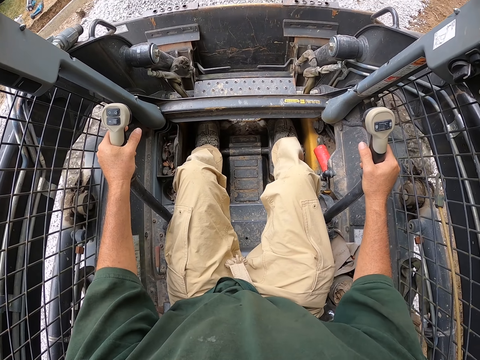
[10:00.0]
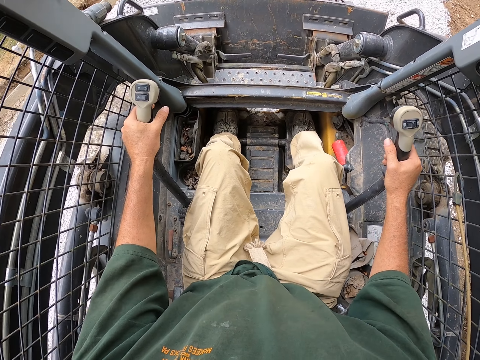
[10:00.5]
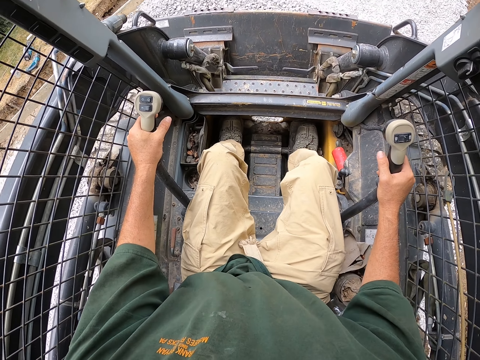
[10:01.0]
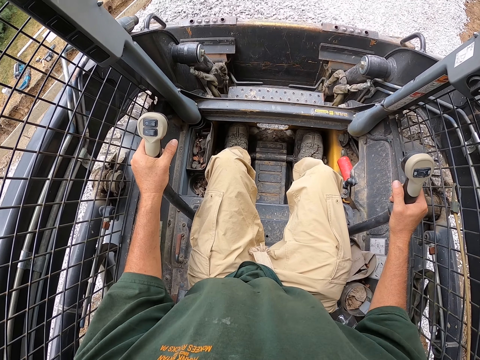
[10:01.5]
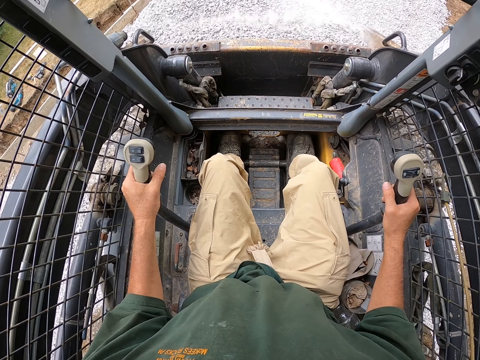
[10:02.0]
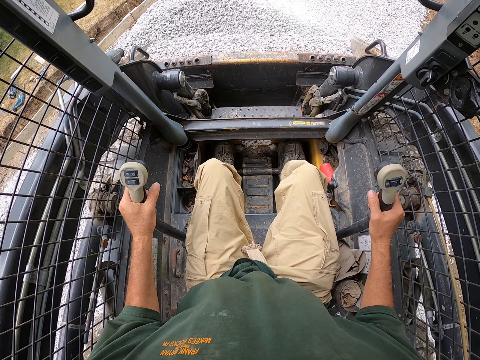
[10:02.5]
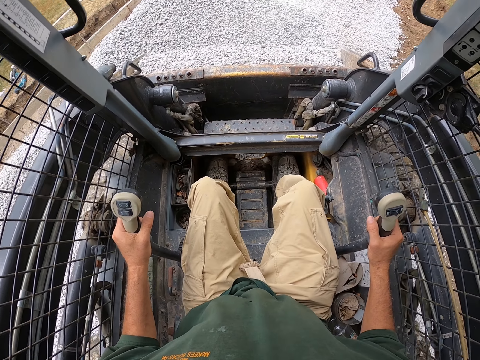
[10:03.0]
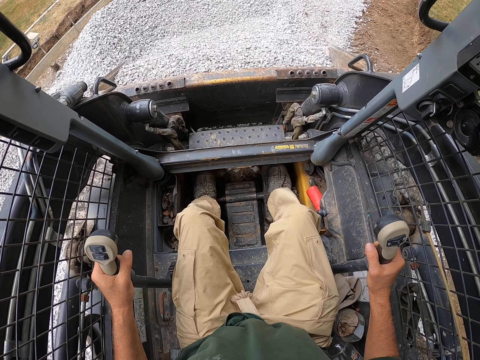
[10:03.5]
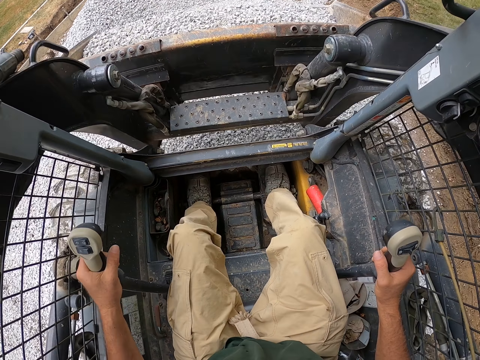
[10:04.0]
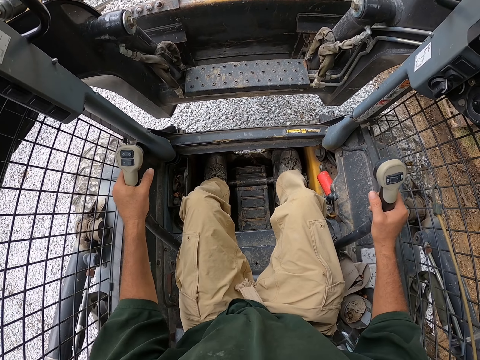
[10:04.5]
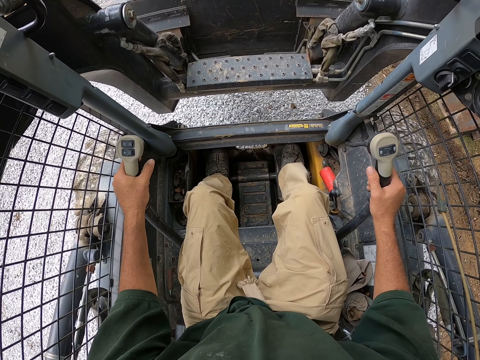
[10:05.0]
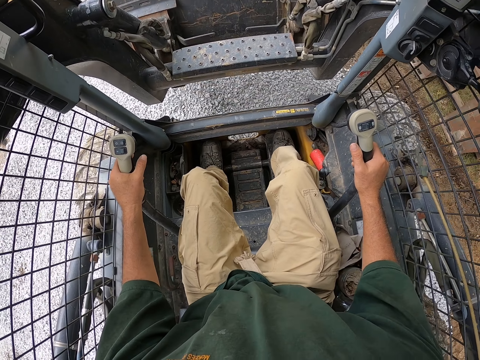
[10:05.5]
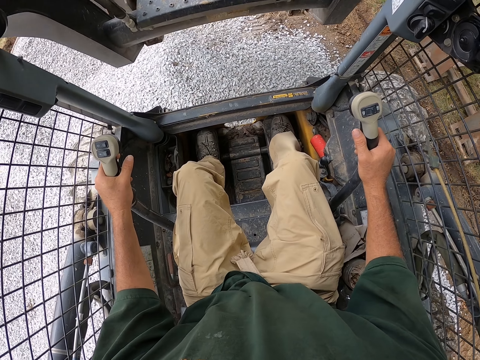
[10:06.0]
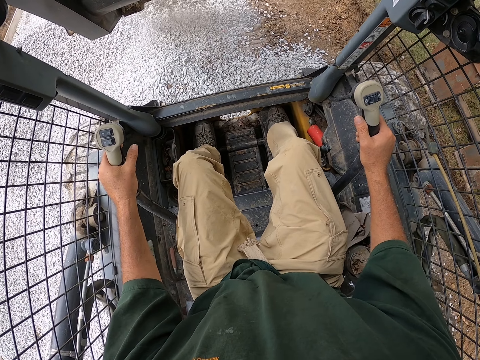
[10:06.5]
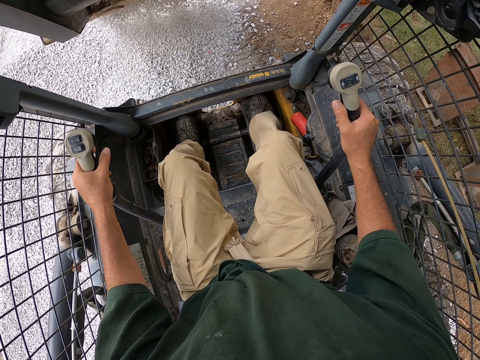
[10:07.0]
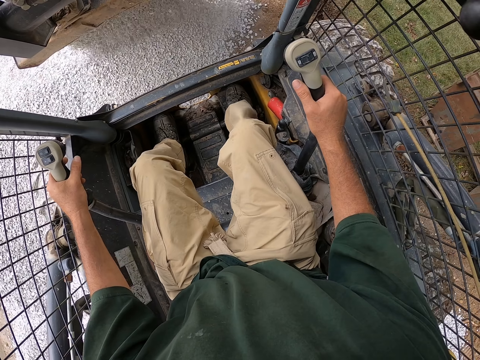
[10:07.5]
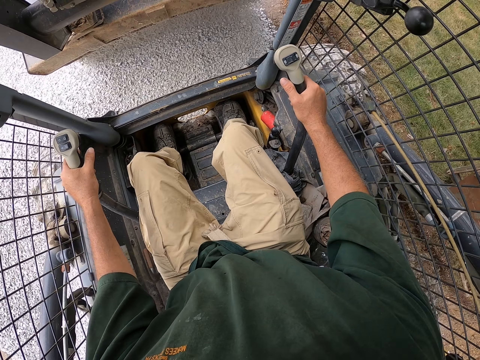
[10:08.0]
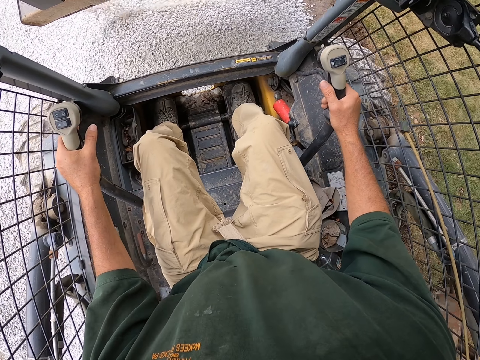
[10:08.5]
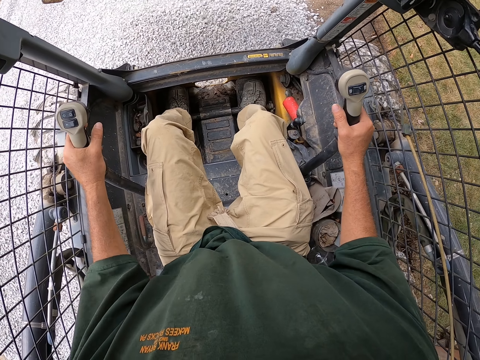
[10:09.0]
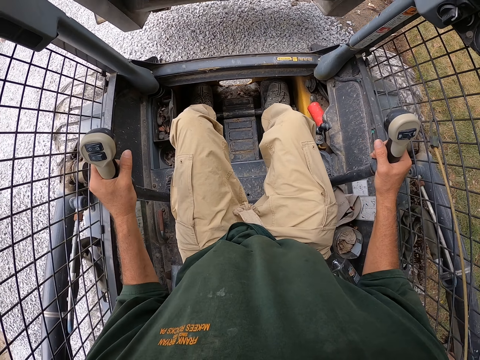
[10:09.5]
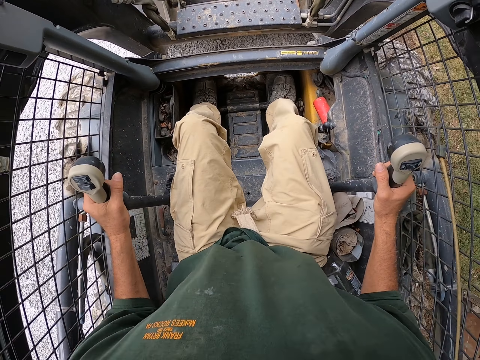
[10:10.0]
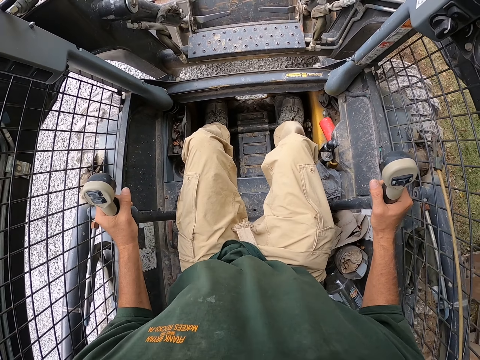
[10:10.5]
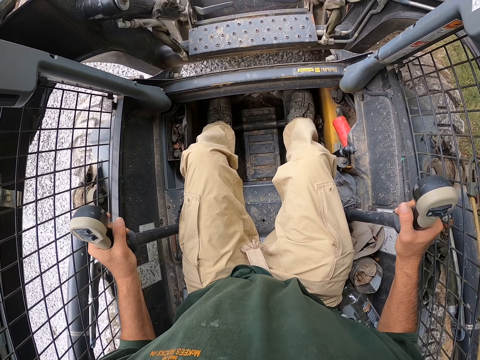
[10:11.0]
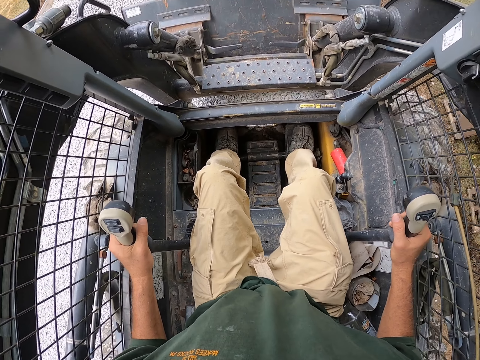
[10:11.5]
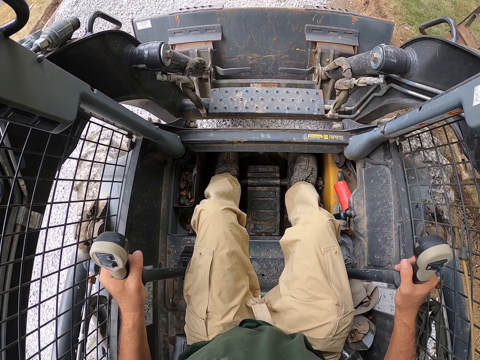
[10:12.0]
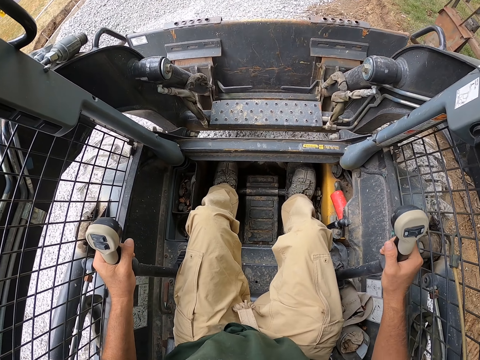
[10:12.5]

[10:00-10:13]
The camera wearer picks stones. They reverse the backhoe. They lift the loader. They pour the stones. They spread the stones.

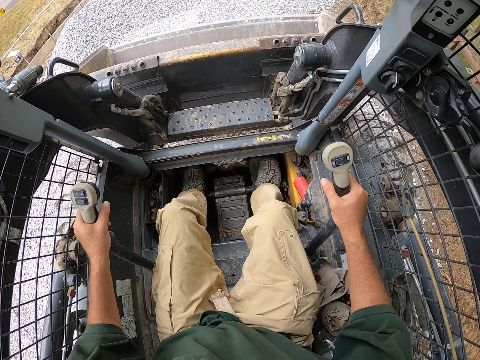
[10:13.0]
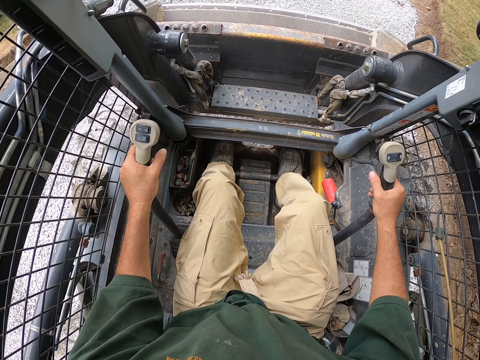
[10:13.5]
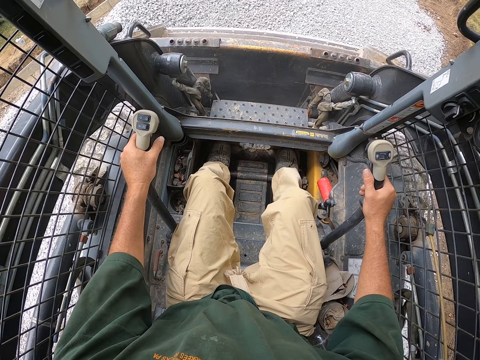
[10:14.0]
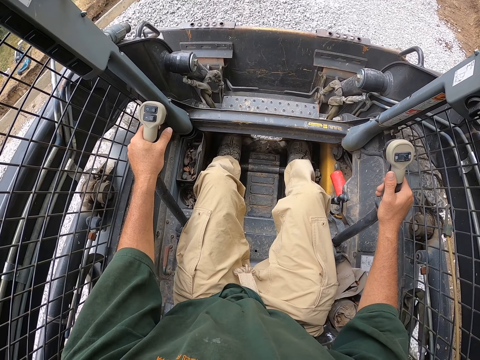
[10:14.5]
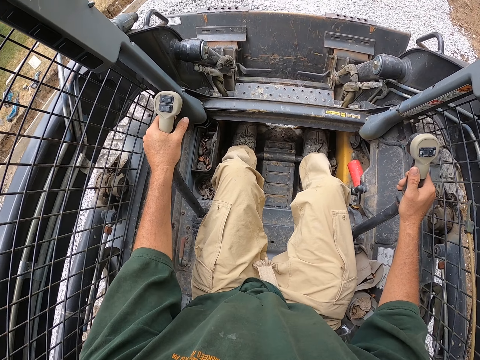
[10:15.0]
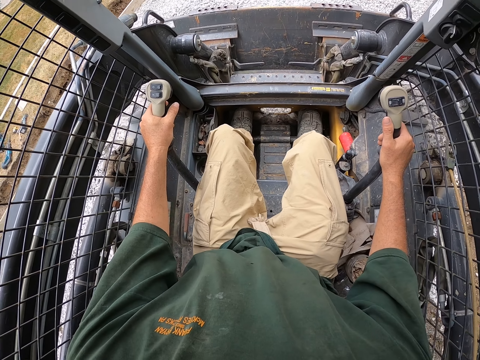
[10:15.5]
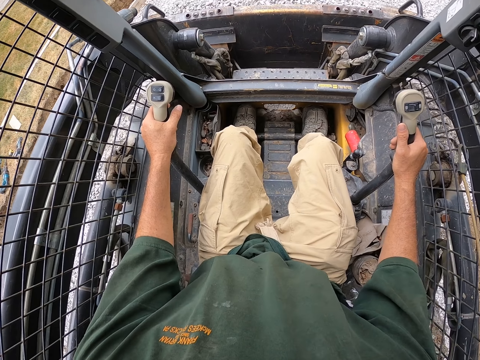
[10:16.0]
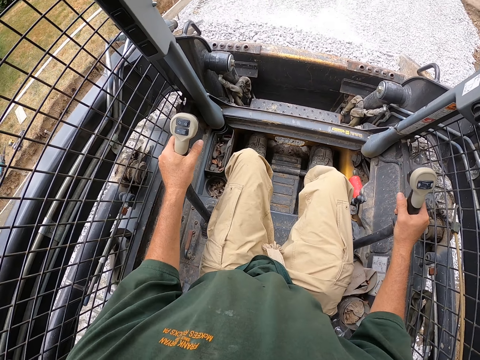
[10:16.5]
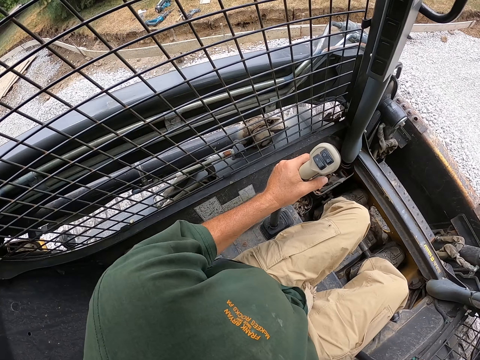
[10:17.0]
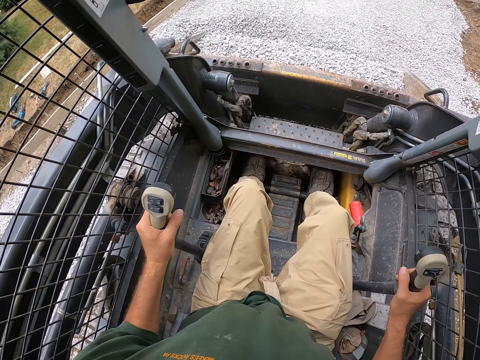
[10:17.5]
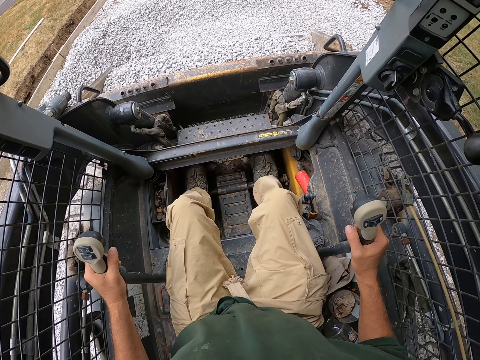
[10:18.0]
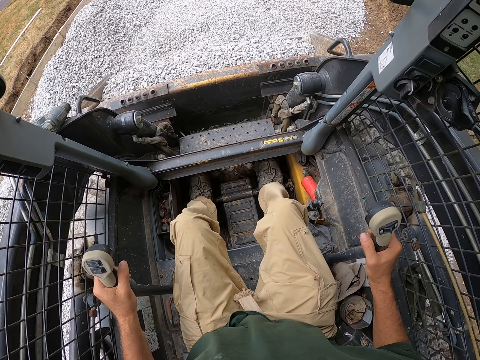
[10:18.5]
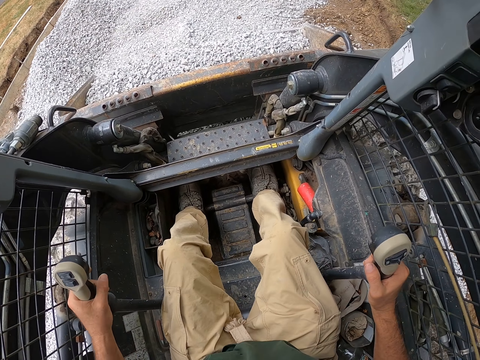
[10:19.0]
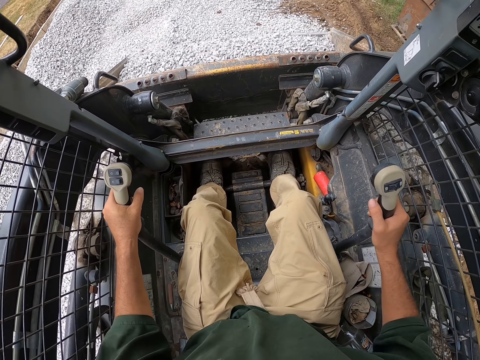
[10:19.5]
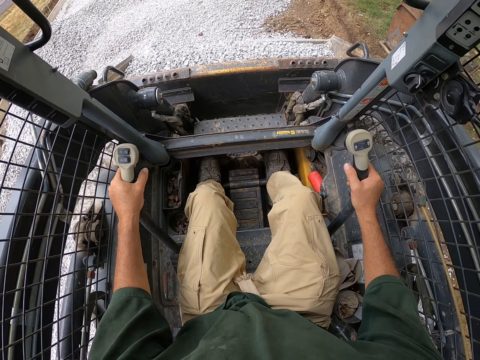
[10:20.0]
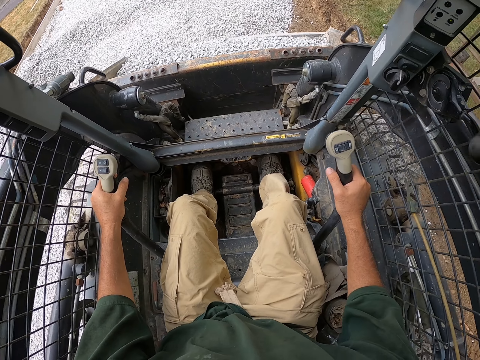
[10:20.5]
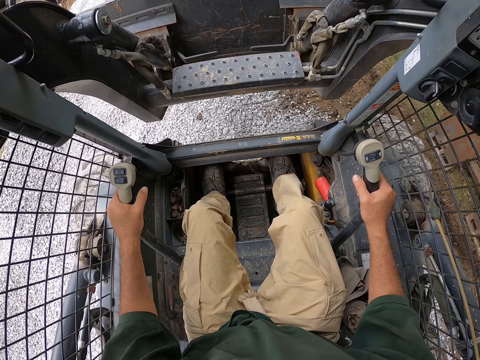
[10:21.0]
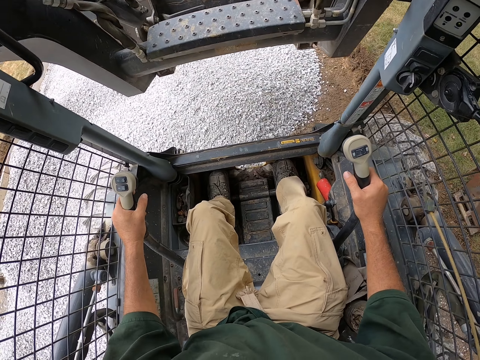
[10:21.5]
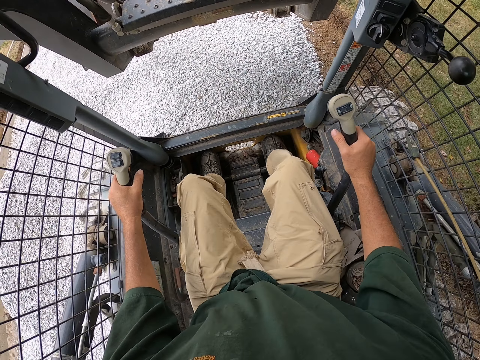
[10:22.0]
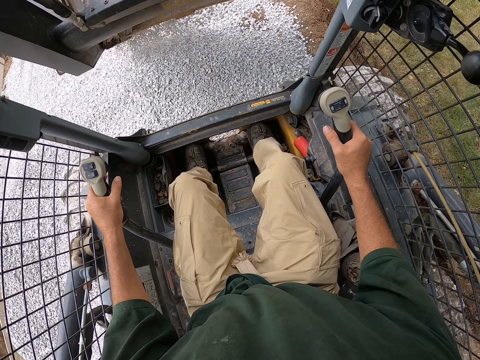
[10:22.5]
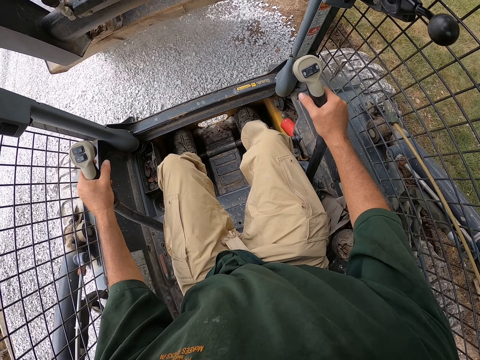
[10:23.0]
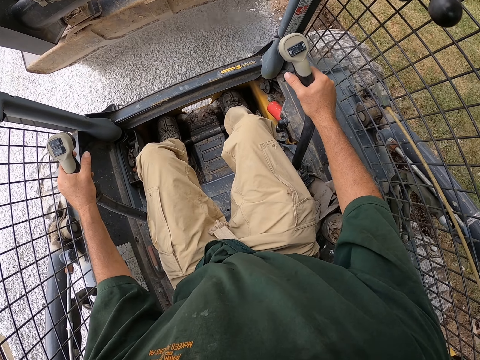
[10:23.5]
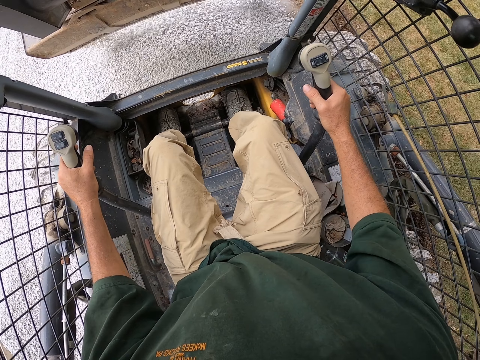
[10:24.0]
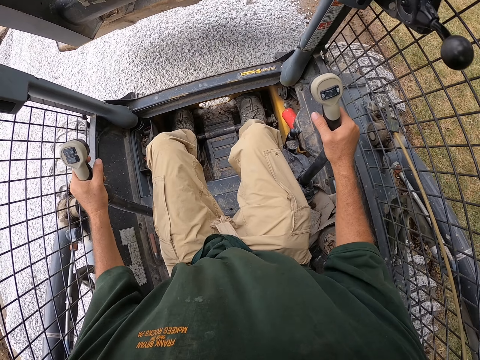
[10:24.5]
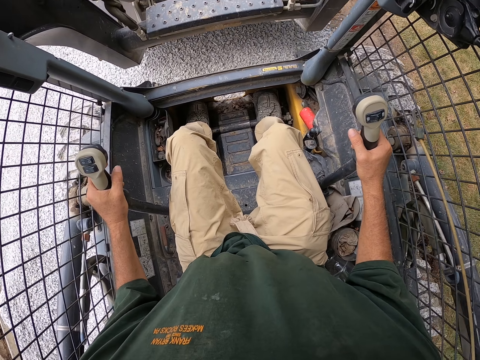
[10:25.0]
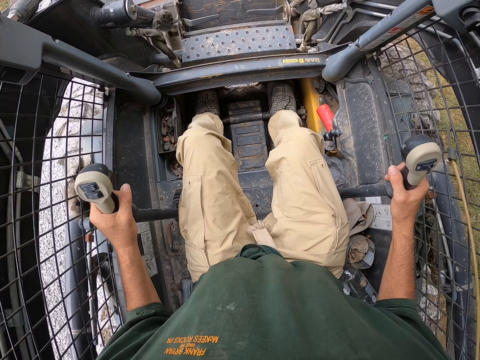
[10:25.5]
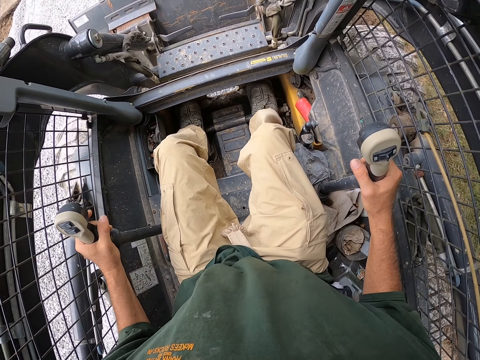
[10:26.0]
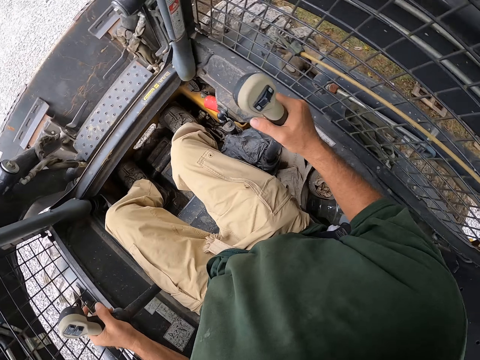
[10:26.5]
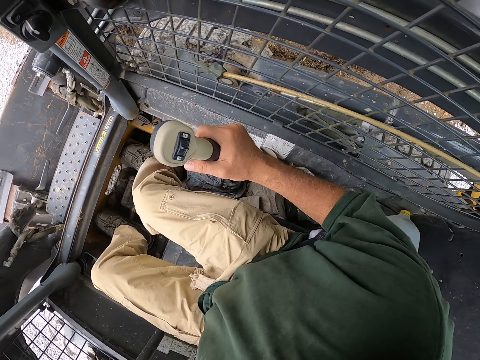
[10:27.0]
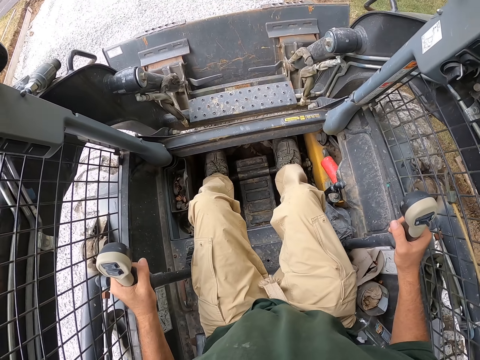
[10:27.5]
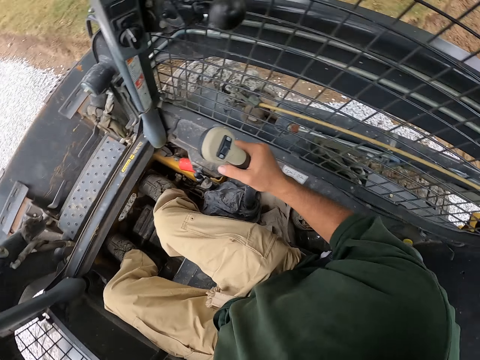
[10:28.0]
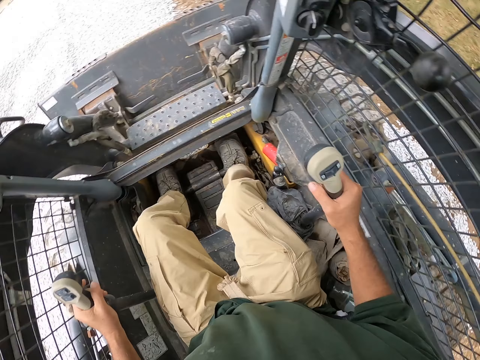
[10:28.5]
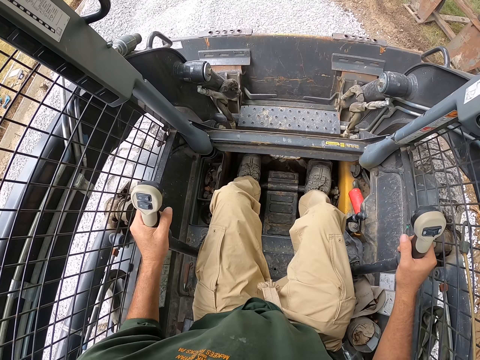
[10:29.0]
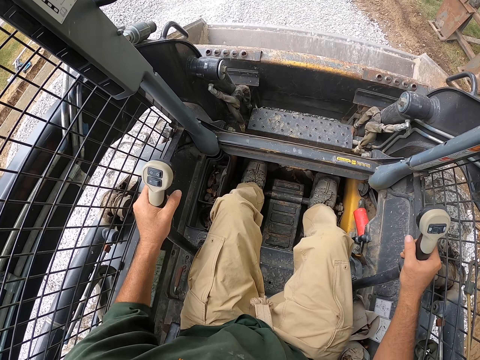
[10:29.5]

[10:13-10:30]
The camera wearer picks stones. He turns his head. He reverses the backhoe. He drives the backhoe. He lifts the loader. He pours the stones. He spreads the stones. He turns his head. He reverses the backhoe.
